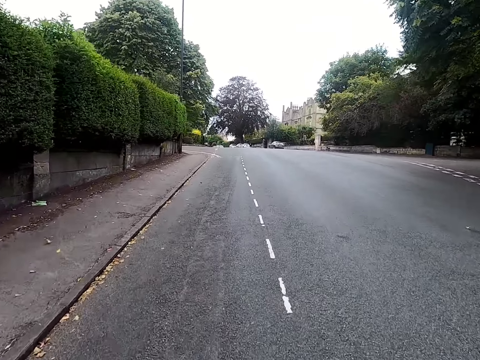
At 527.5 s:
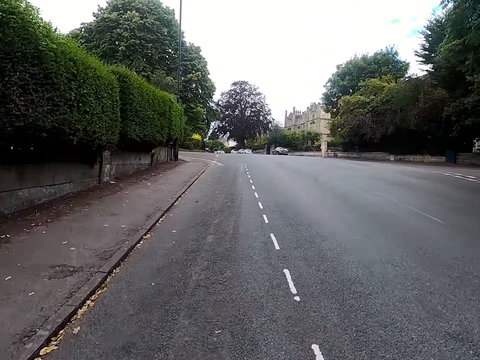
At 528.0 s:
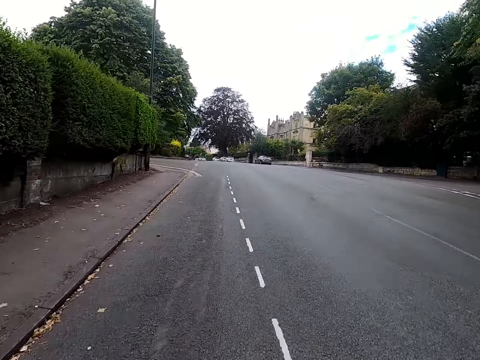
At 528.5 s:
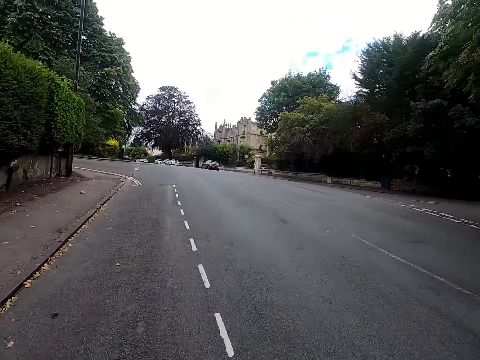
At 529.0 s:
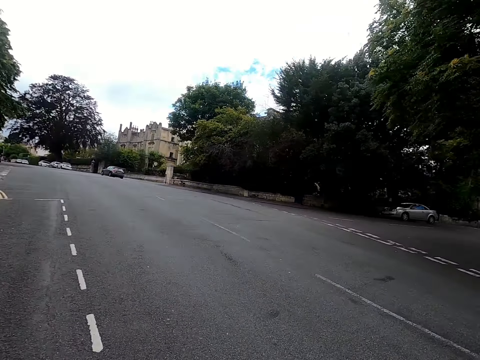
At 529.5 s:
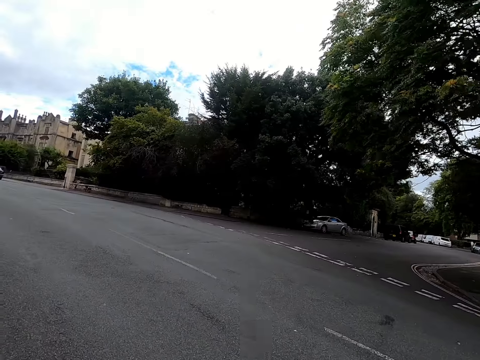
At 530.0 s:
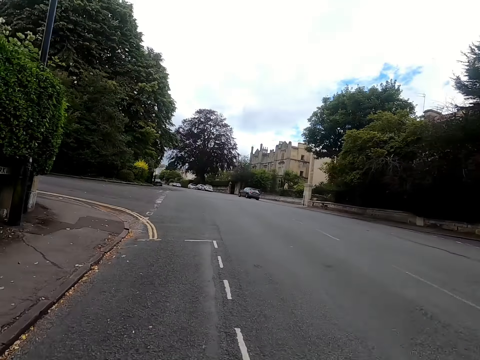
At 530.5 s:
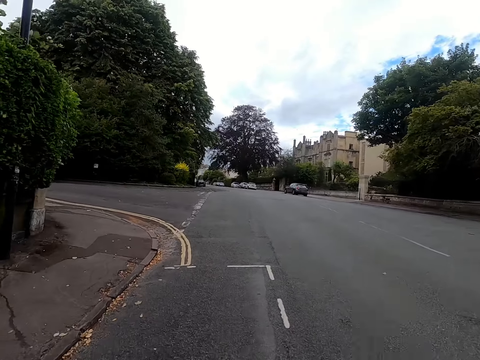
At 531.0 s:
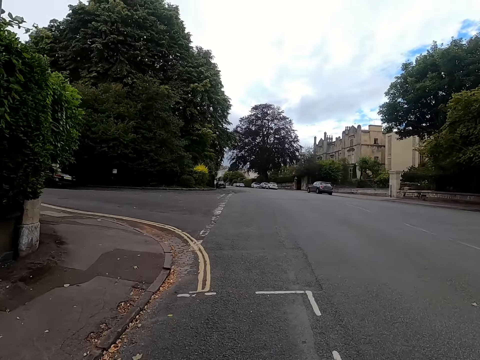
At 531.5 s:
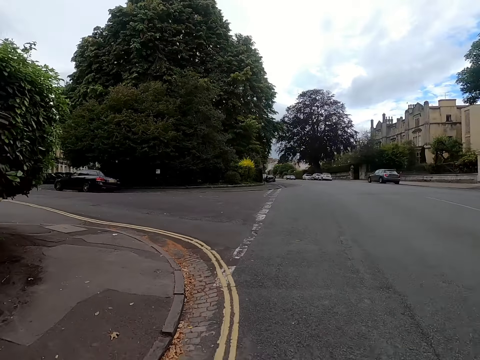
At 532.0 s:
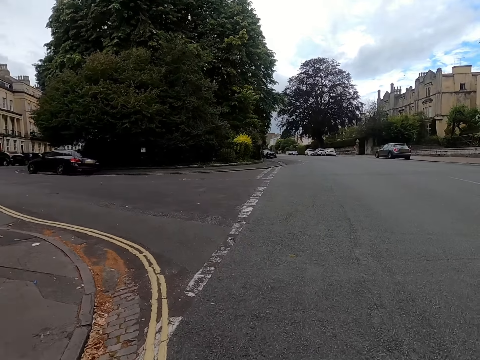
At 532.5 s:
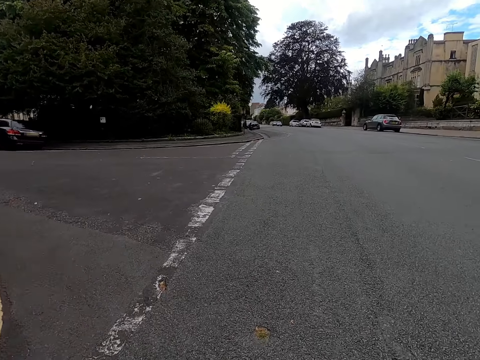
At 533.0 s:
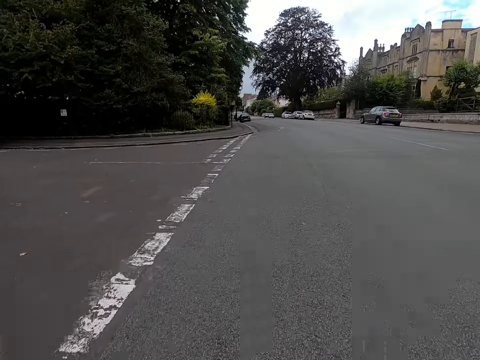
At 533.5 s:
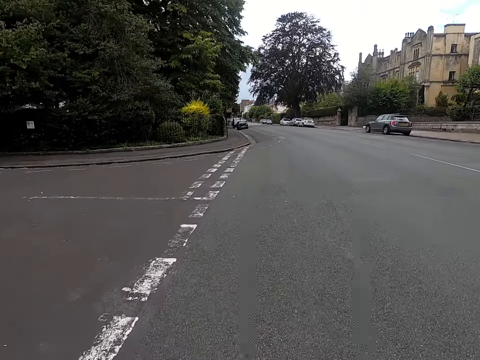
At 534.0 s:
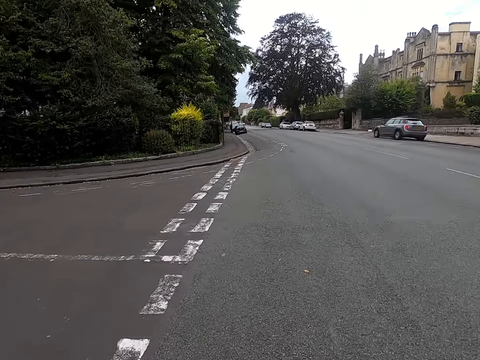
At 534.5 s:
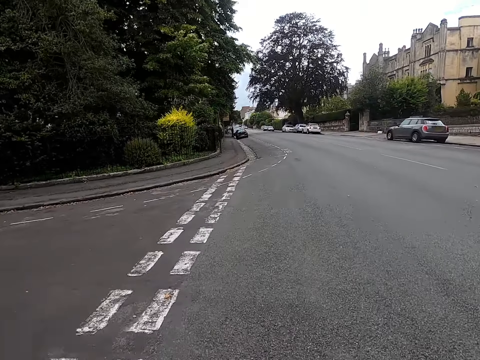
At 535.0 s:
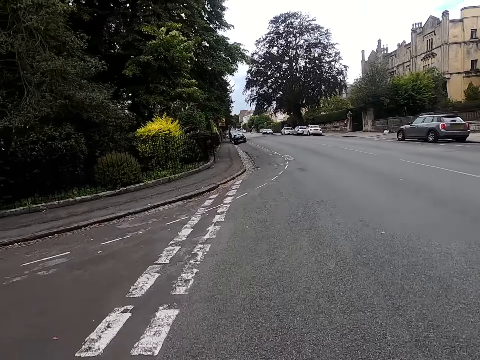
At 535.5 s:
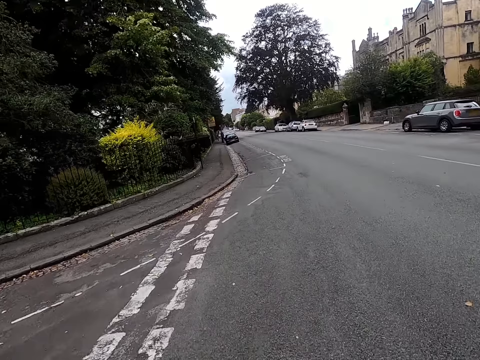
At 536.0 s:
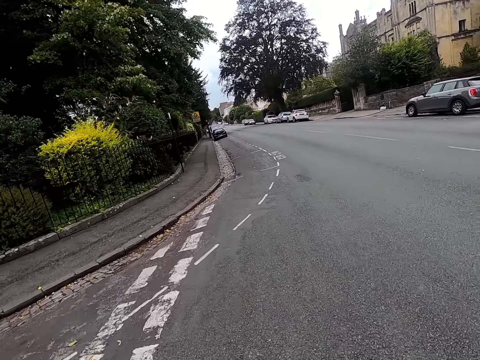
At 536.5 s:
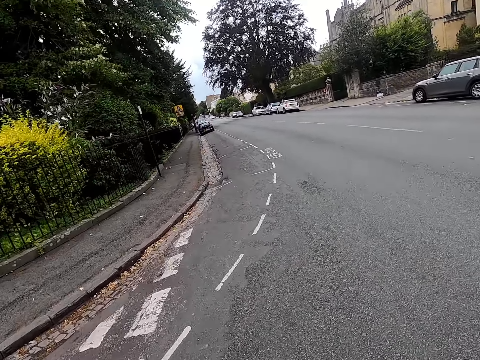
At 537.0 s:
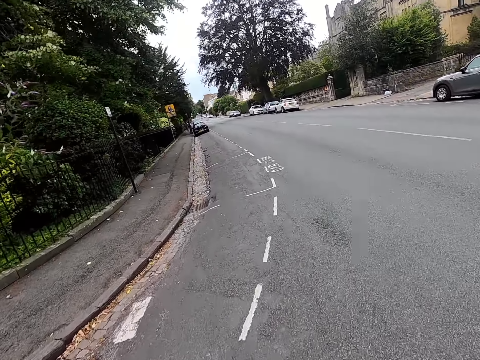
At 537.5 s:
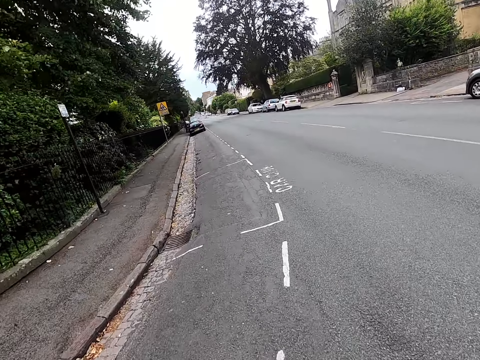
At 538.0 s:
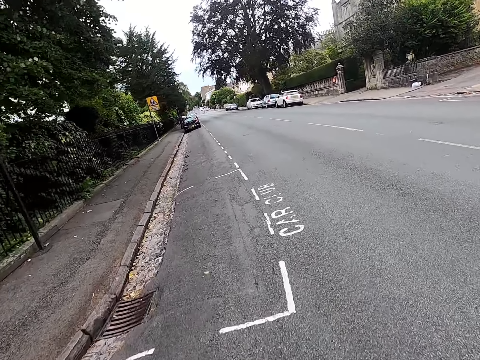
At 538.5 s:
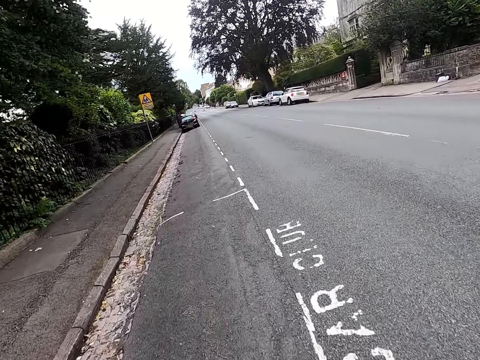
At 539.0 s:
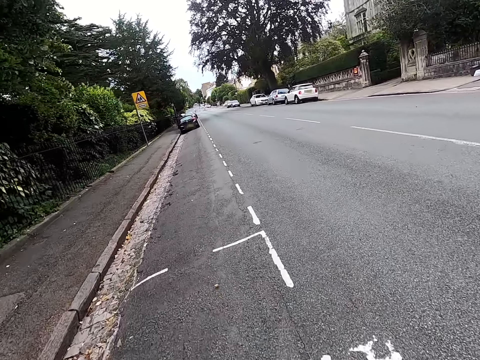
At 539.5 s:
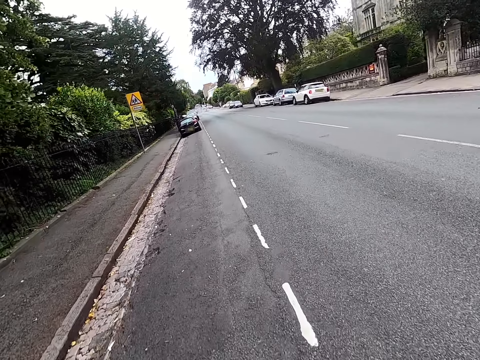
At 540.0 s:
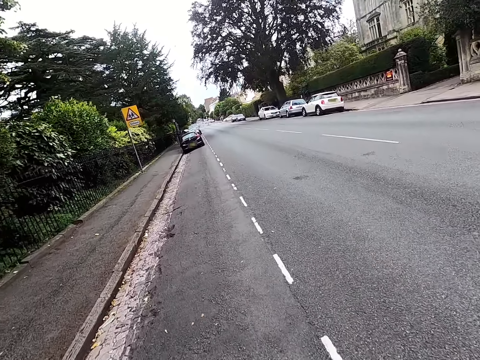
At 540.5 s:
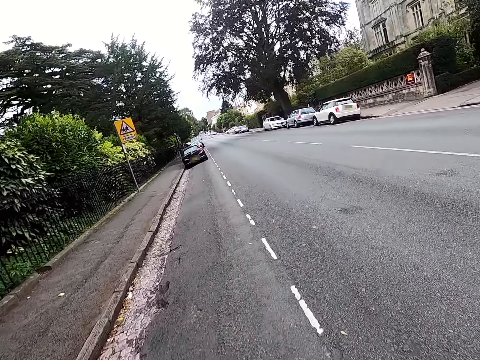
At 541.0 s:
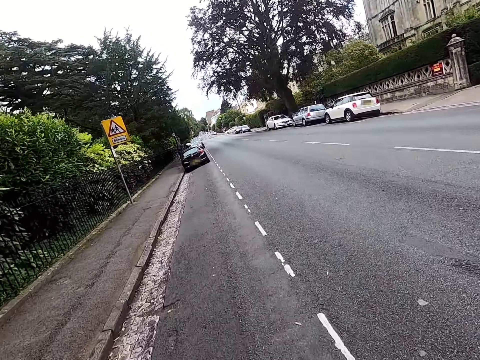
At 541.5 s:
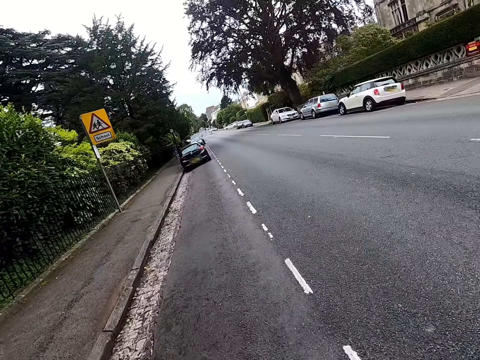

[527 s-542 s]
The camera wearer looks around the road. They ride a bicycle on the road.

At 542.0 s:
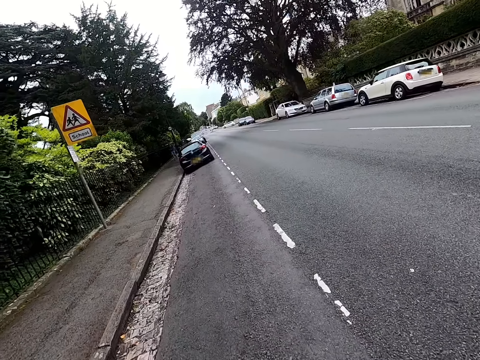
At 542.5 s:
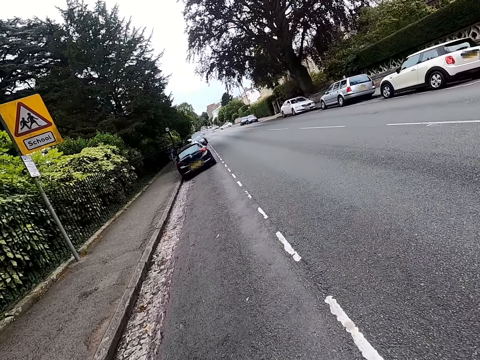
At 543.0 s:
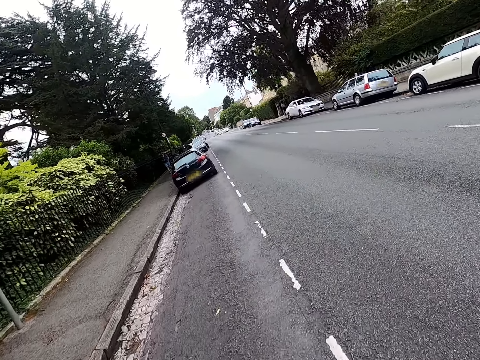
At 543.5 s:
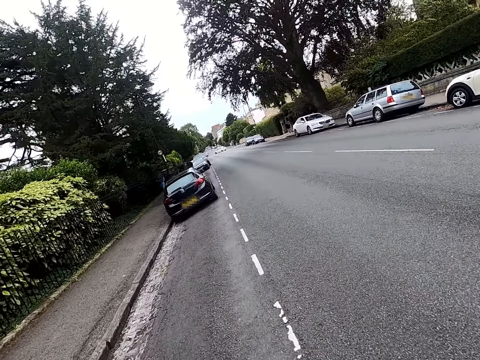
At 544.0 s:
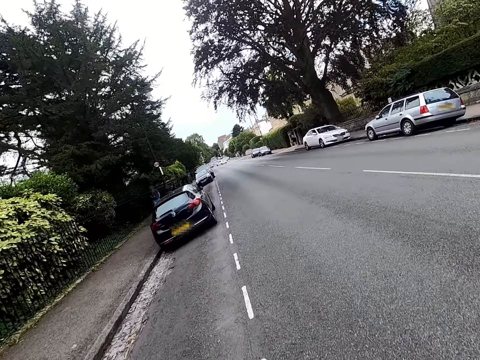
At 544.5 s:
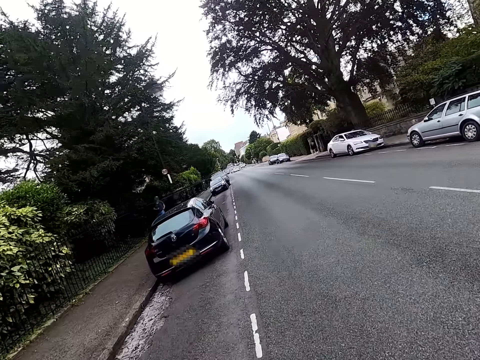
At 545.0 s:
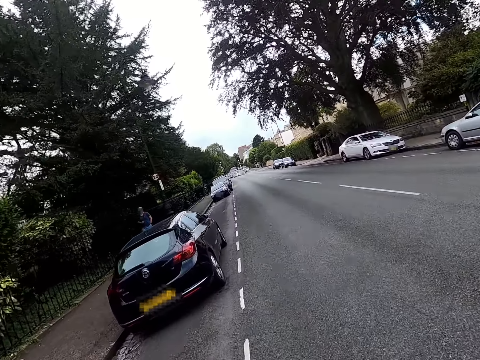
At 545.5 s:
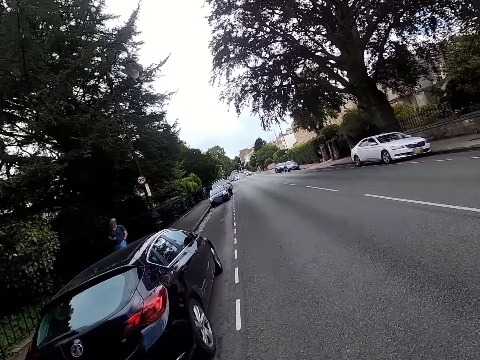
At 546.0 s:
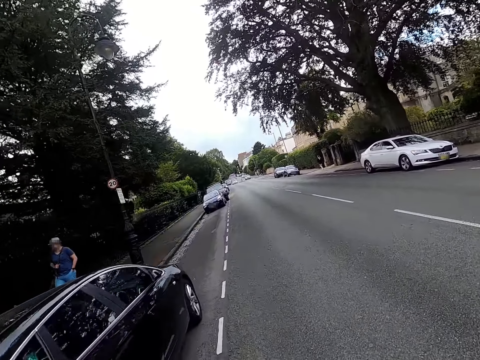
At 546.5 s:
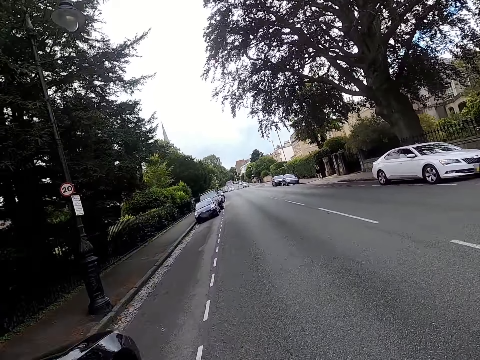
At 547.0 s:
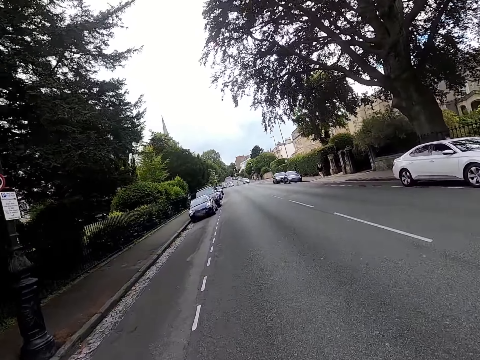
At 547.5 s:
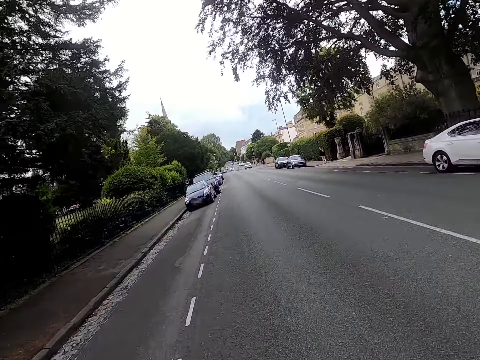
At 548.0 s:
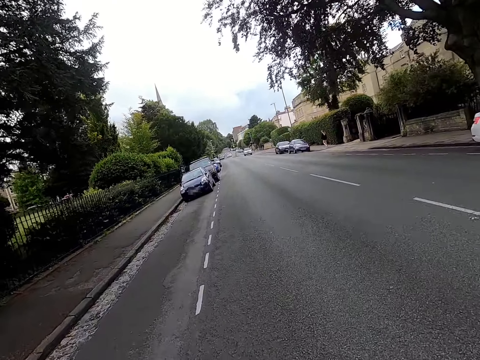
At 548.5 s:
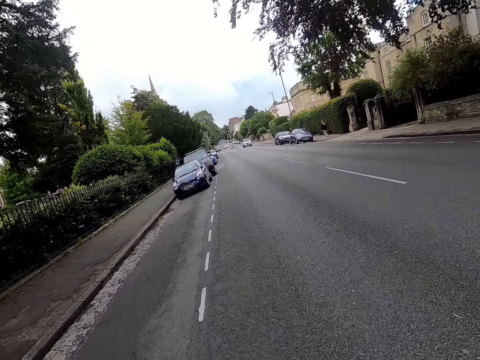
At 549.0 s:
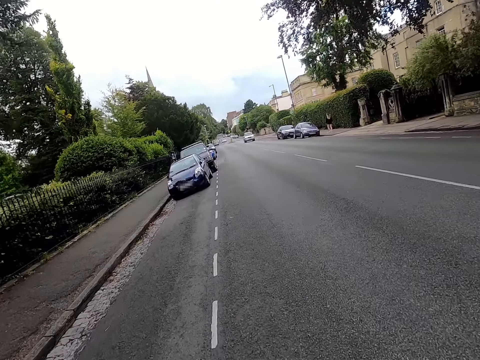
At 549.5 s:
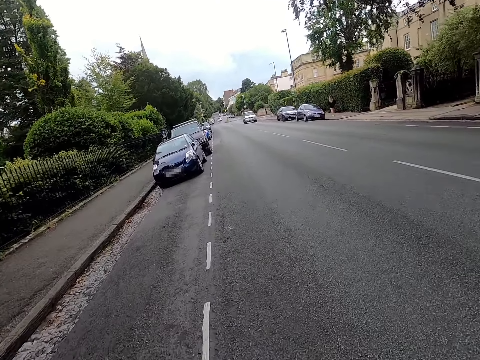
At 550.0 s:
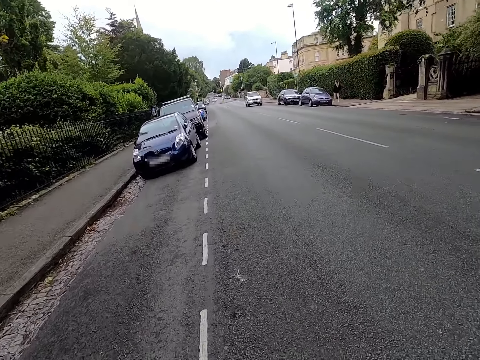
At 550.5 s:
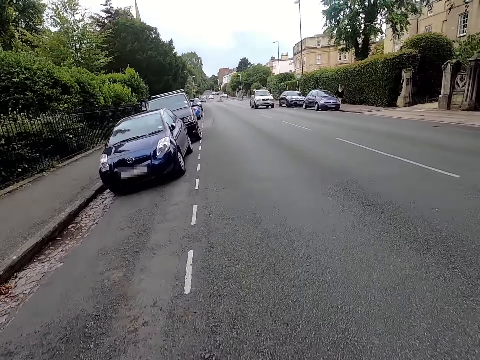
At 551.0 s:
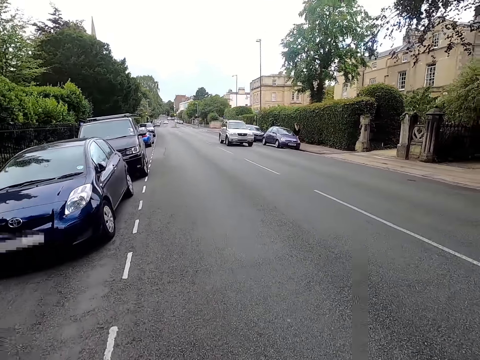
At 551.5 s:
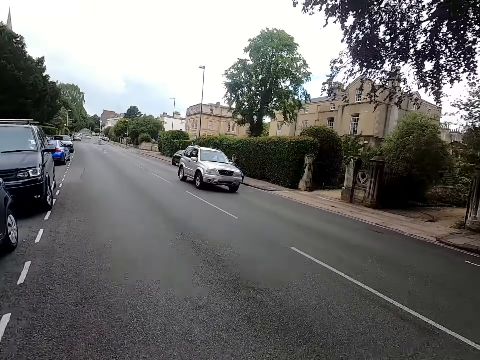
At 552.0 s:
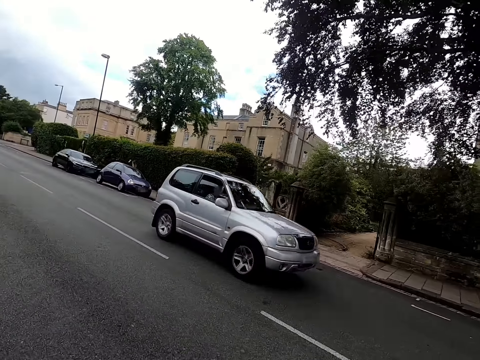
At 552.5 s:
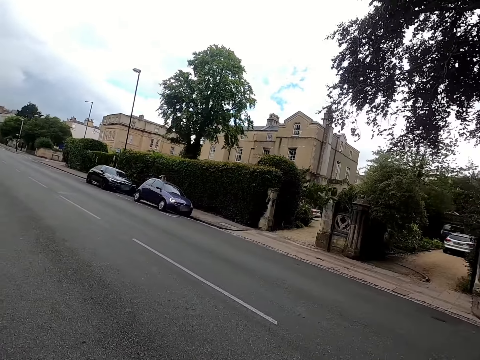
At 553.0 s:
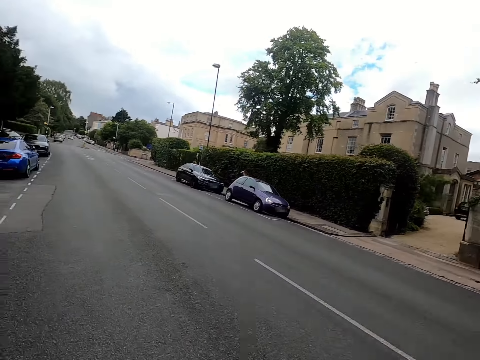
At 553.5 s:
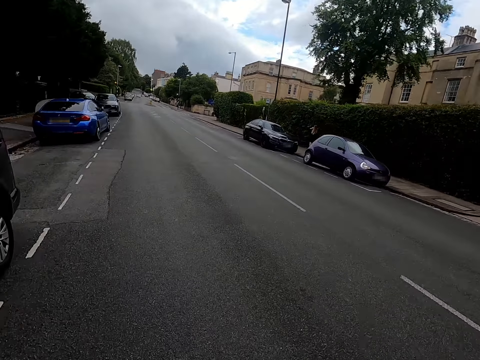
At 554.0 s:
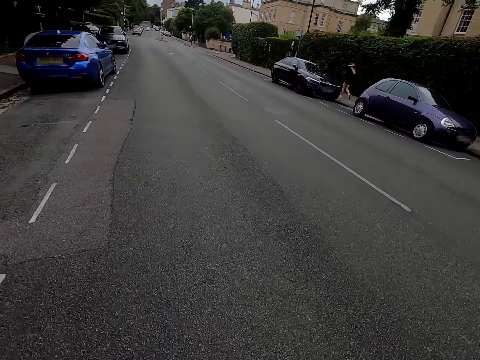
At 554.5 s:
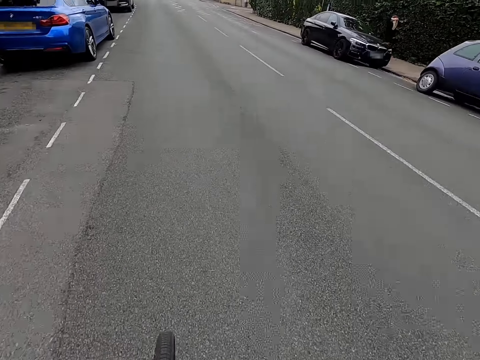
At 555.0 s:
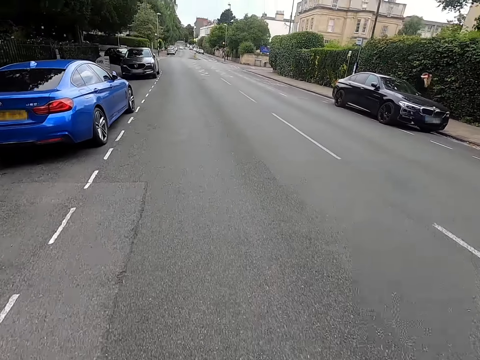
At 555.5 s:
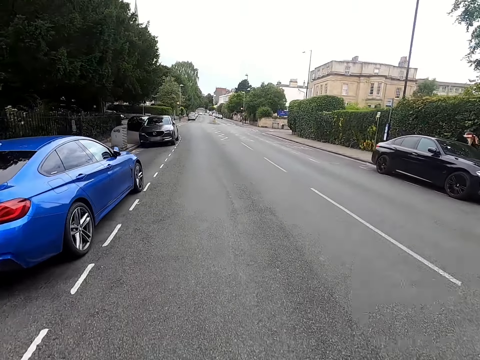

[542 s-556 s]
A man walks around a sidewalk. The camera wearer rides a bicycle on the road. They ride the bicycle past a car.
